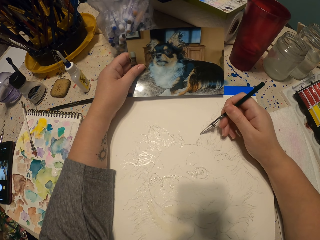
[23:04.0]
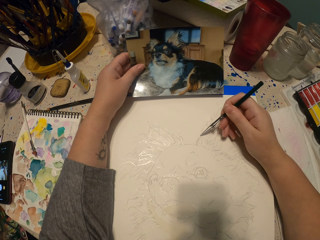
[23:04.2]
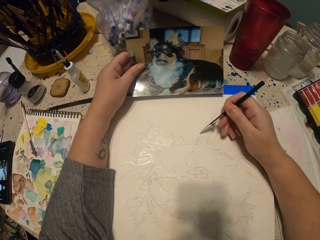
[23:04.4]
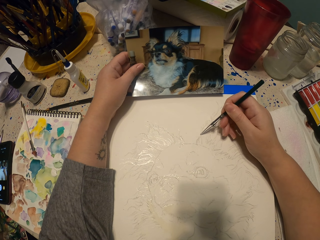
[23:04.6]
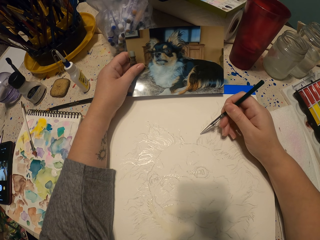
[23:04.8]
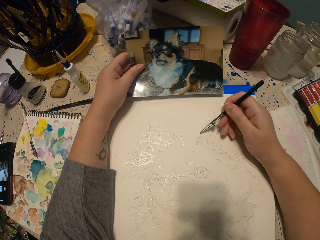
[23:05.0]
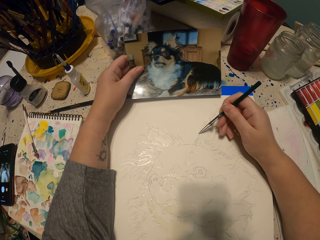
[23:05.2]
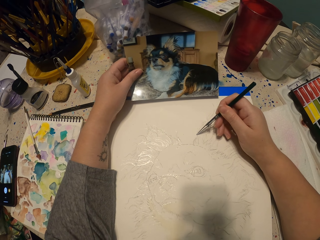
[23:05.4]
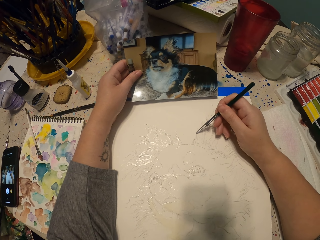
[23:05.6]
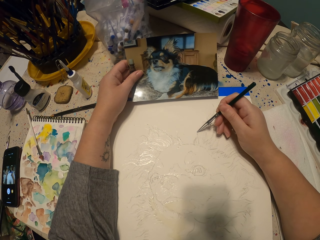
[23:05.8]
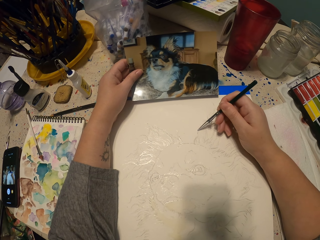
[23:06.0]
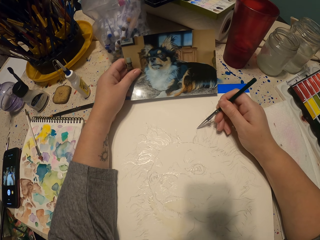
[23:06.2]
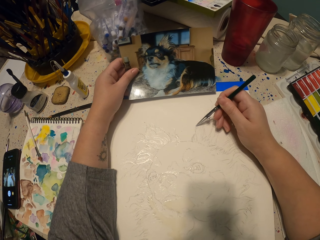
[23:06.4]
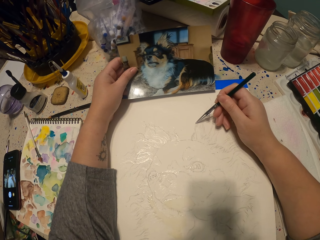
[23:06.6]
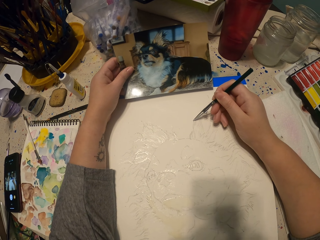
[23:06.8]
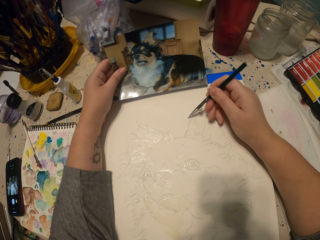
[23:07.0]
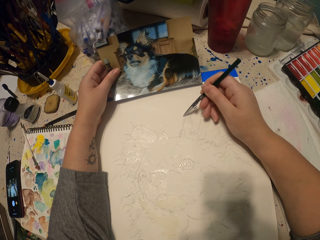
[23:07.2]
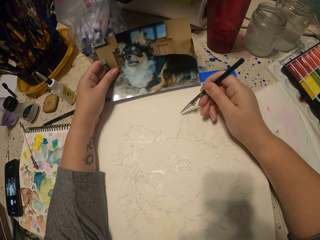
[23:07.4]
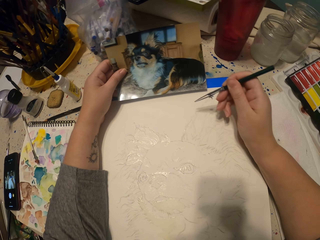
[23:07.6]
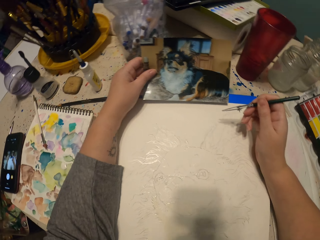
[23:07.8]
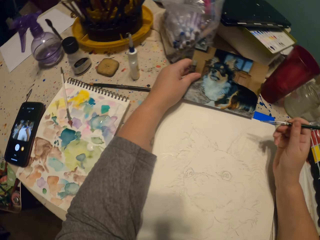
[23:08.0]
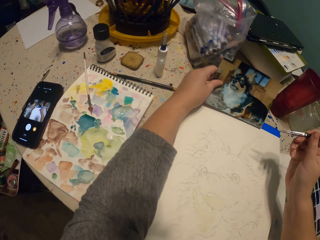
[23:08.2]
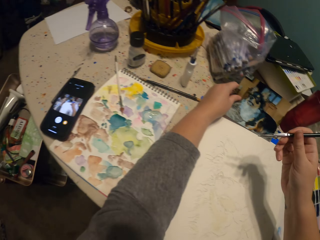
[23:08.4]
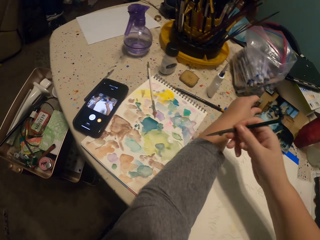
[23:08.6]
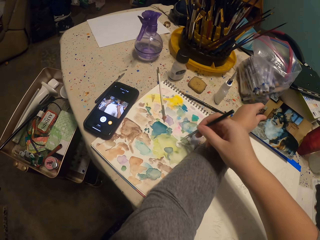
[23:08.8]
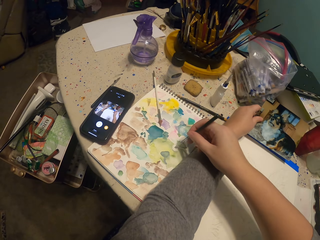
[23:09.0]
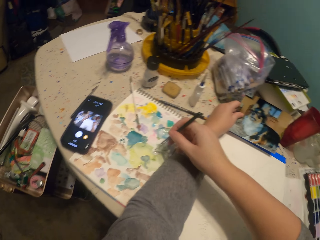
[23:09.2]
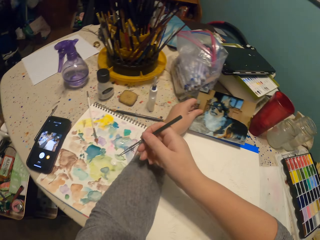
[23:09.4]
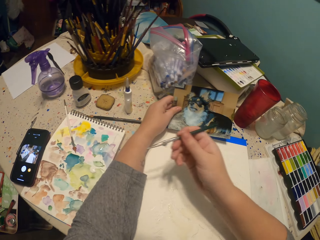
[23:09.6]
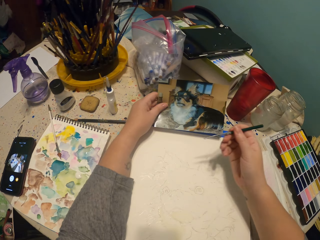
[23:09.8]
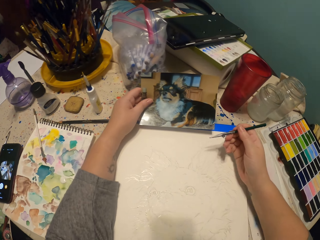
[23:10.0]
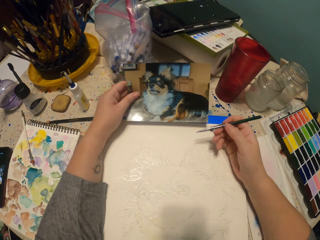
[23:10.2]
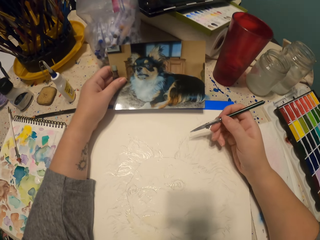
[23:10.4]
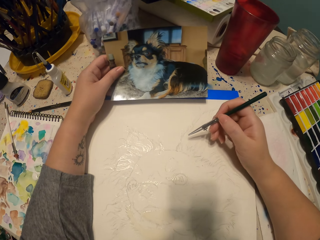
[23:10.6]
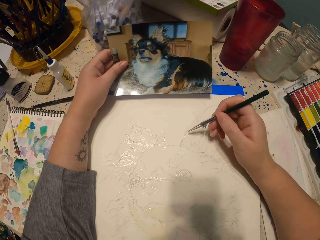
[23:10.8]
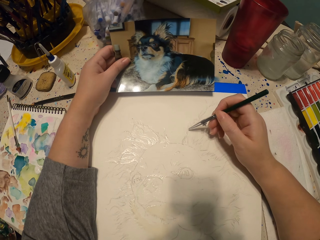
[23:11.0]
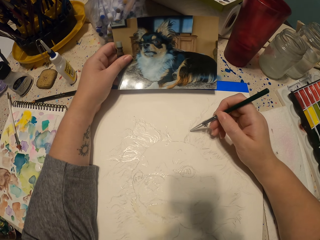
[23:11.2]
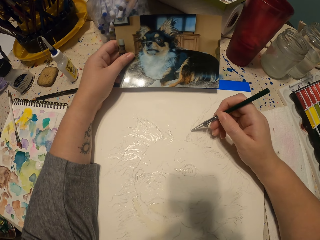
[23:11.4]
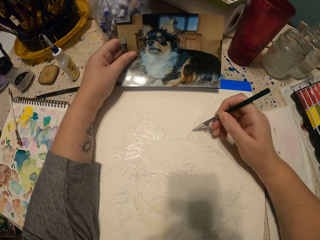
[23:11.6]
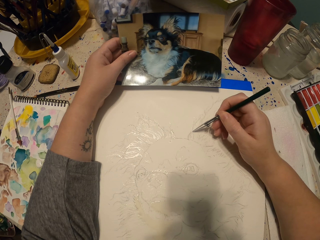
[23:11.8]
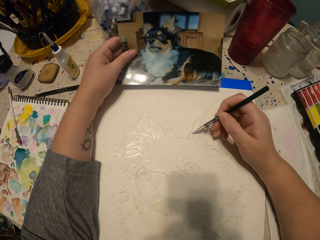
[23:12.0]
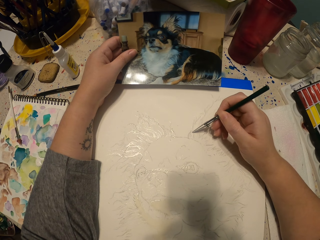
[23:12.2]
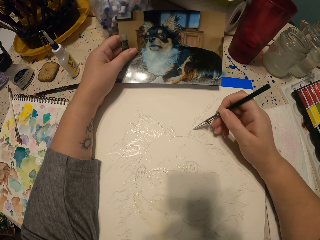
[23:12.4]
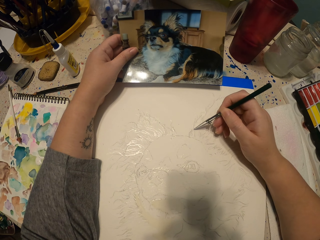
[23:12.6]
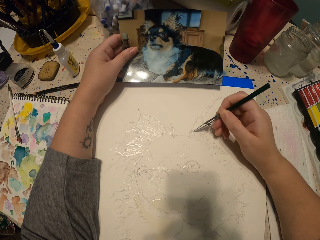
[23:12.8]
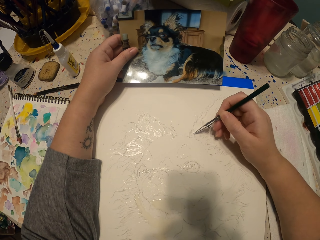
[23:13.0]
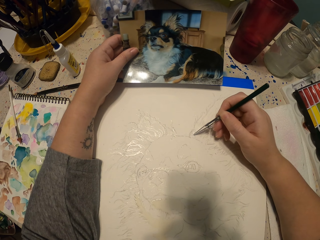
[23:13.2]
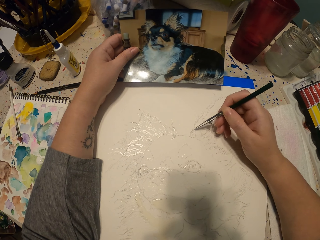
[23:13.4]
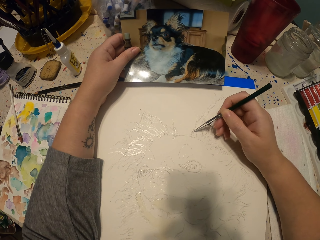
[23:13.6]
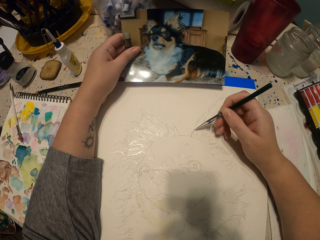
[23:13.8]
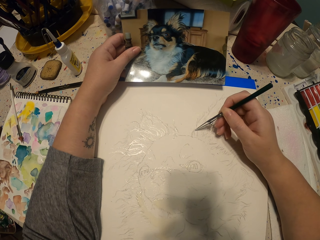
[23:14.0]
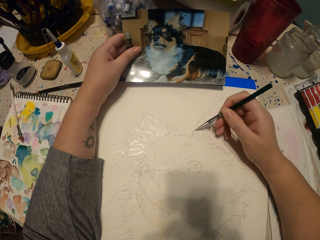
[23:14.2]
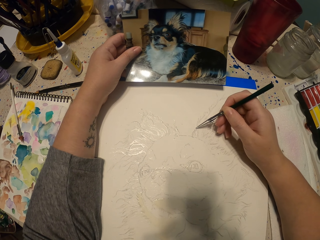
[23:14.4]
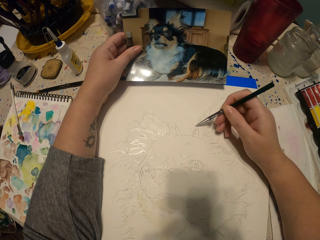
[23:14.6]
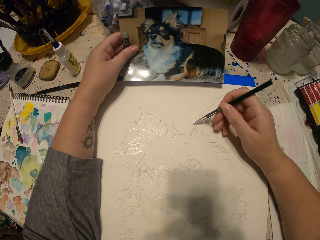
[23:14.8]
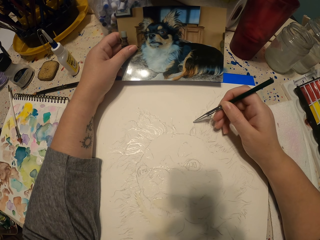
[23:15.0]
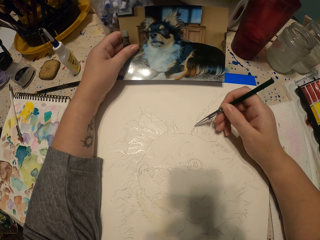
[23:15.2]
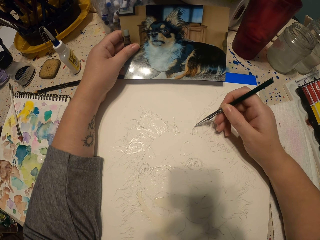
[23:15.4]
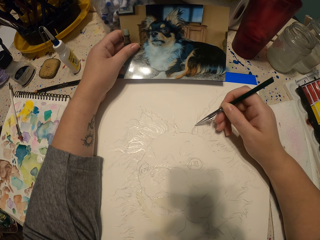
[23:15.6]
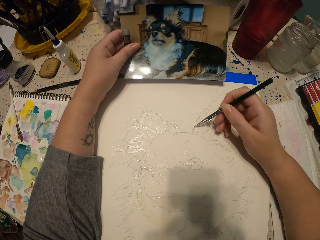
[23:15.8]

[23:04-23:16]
The camera wearer sketches the picture. They lift their hands up. They dip the drawing pen in water paint. They sketch the dog on a piece of paper.

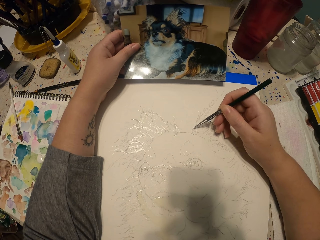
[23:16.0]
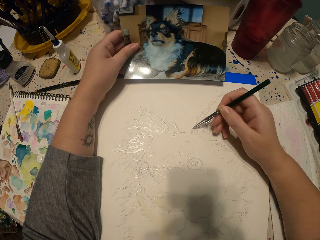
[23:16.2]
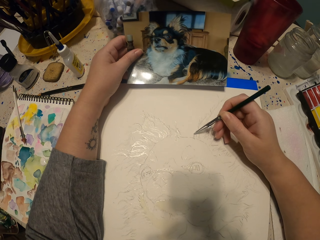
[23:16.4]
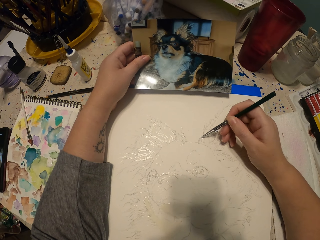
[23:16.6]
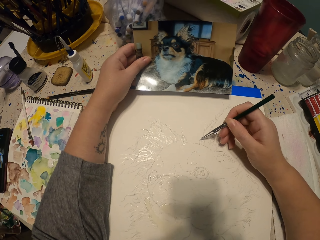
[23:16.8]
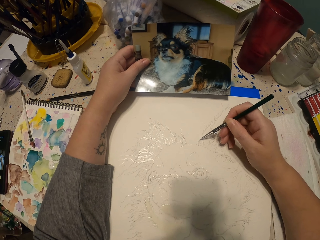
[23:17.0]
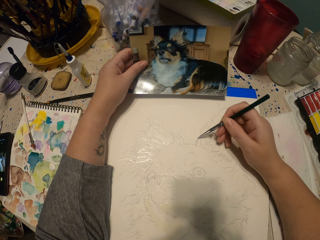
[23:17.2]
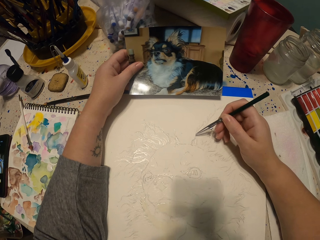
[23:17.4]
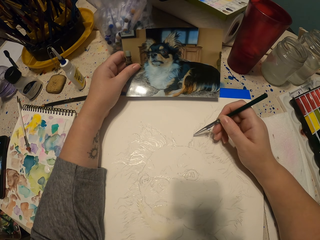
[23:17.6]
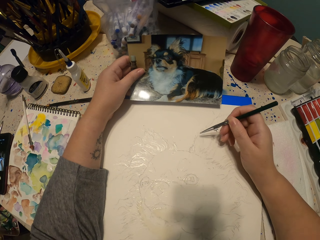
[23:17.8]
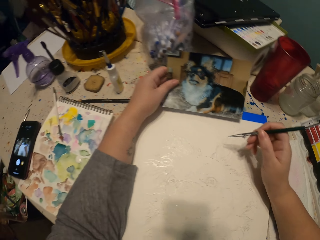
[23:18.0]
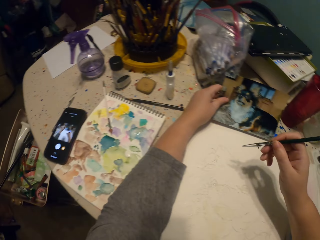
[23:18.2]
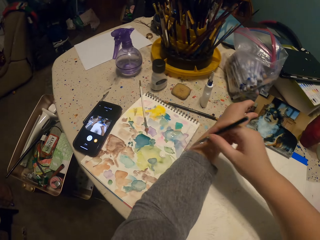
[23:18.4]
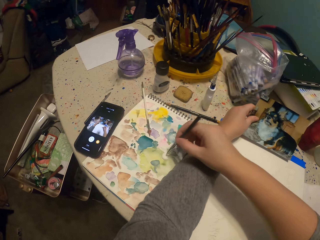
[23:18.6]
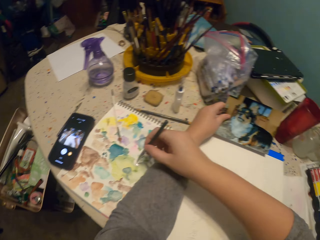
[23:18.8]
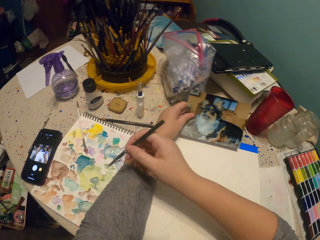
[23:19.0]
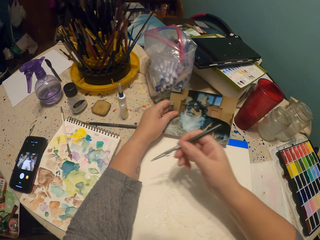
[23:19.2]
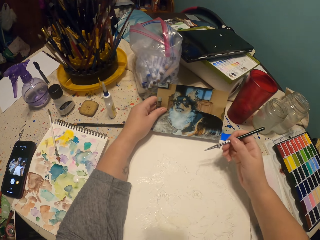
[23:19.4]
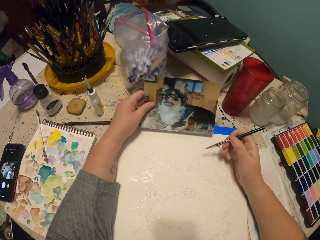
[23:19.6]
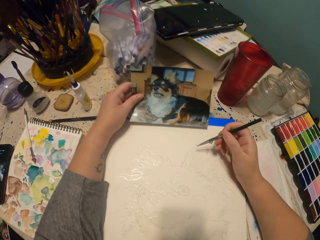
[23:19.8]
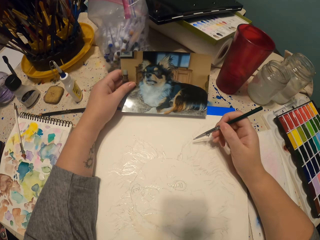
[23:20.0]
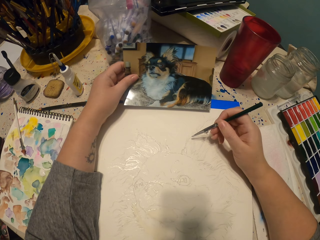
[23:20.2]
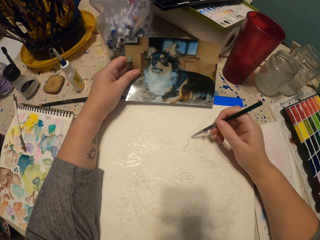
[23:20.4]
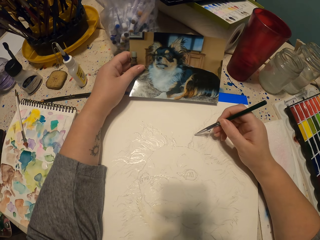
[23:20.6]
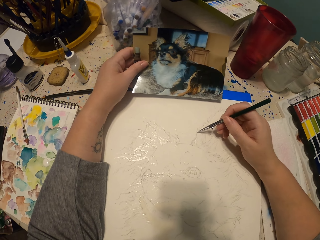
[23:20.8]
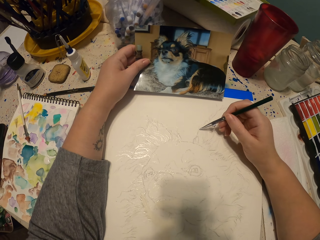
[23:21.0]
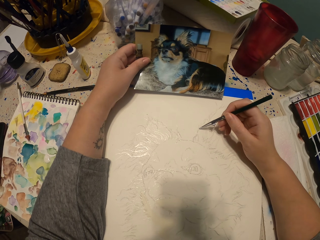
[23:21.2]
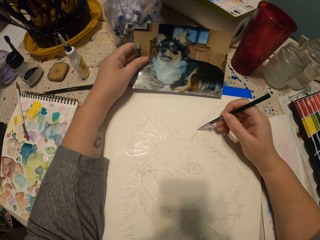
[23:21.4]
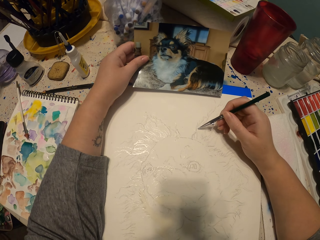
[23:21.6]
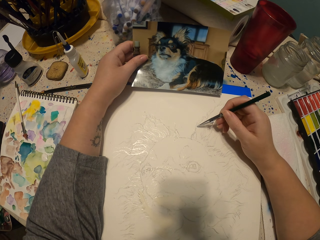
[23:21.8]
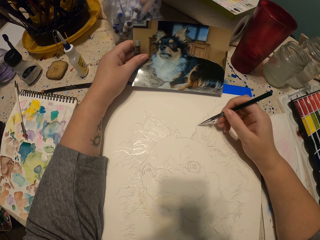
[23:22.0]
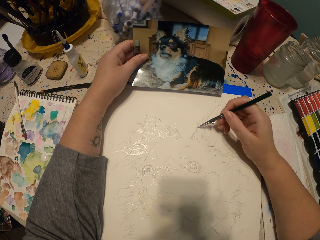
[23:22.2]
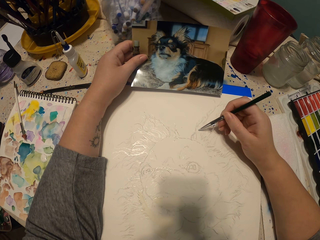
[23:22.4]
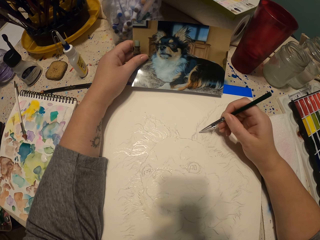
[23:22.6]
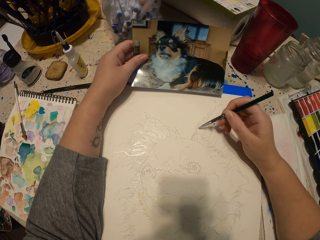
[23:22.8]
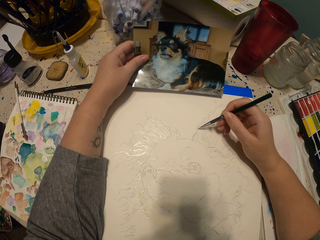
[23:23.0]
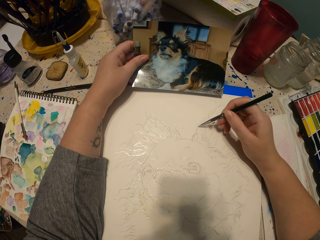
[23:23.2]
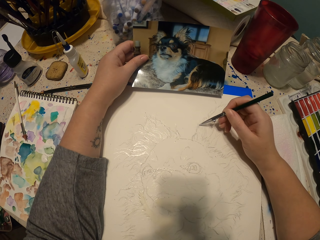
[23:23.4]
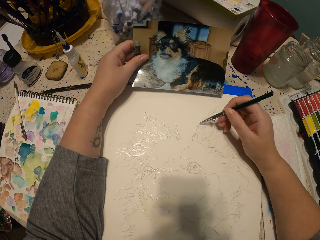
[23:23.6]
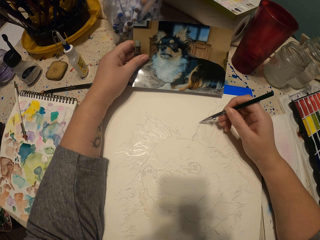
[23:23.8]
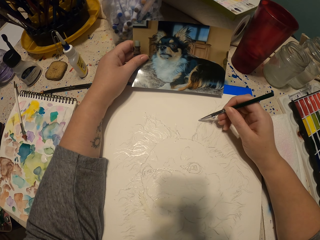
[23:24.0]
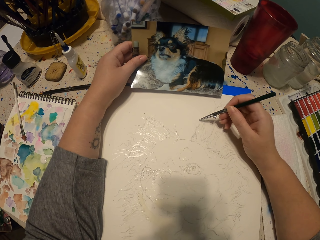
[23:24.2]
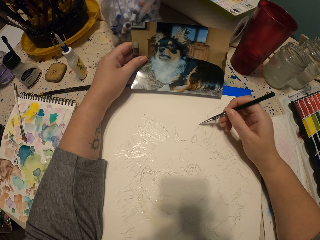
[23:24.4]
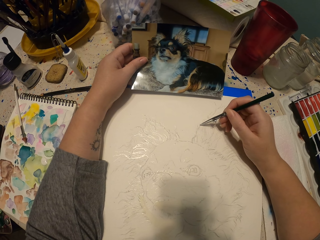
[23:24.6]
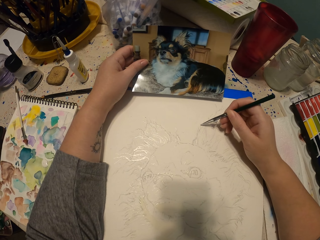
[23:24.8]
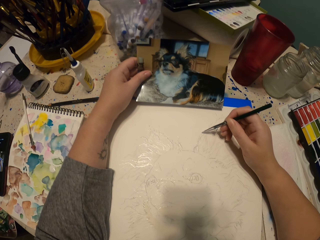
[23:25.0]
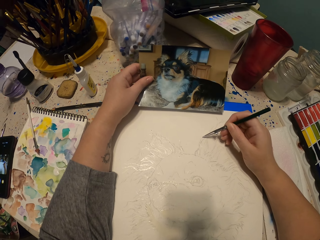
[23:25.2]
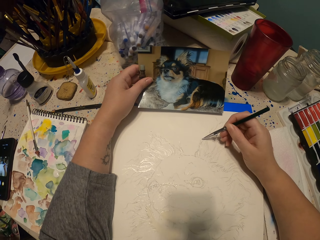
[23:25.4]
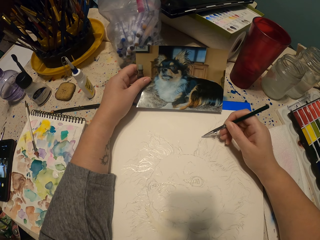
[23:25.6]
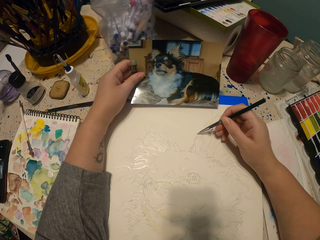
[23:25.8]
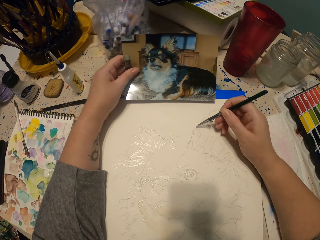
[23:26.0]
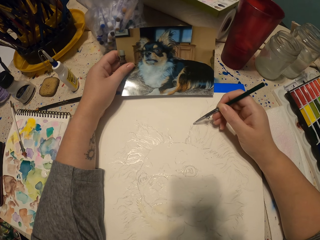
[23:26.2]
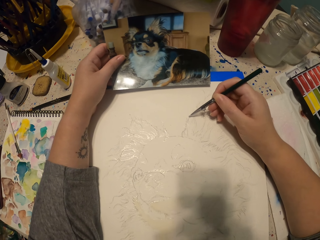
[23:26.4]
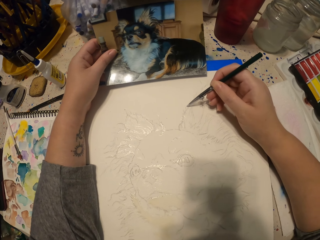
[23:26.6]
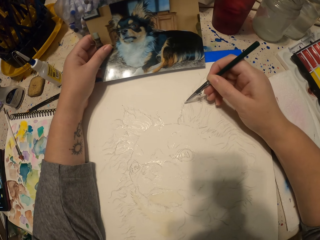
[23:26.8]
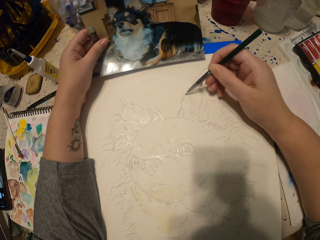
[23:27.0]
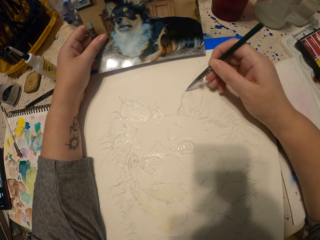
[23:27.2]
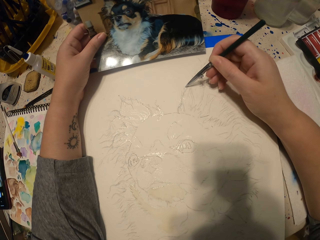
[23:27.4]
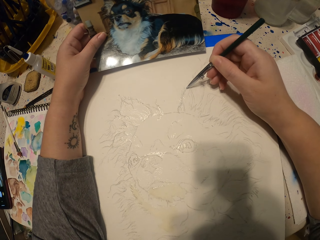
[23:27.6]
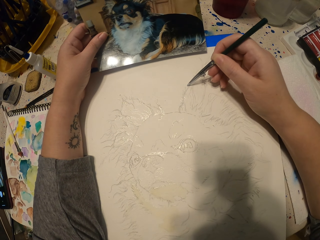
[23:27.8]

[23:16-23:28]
The camera wearer dips the drawing pen in water paint. They lift their hands up. They sketch the dog on a piece of paper.
